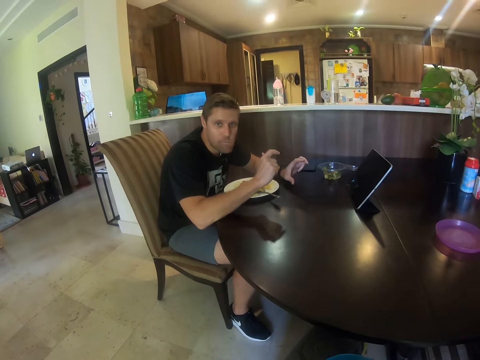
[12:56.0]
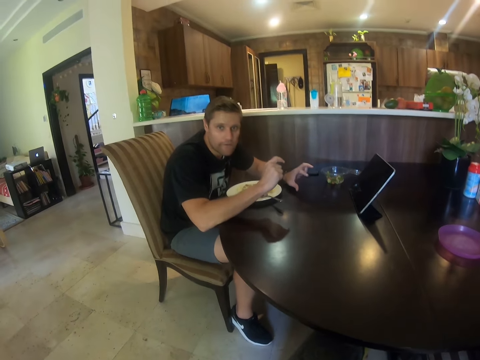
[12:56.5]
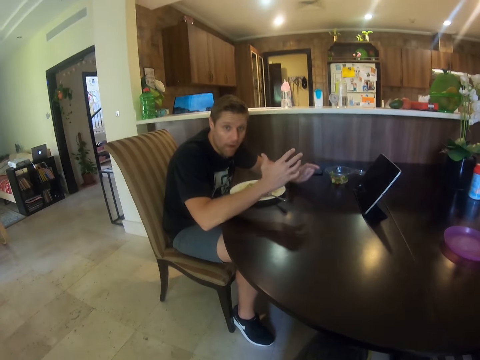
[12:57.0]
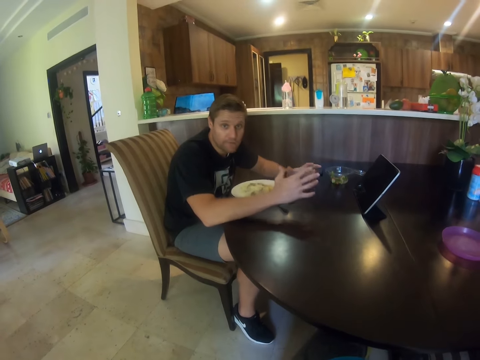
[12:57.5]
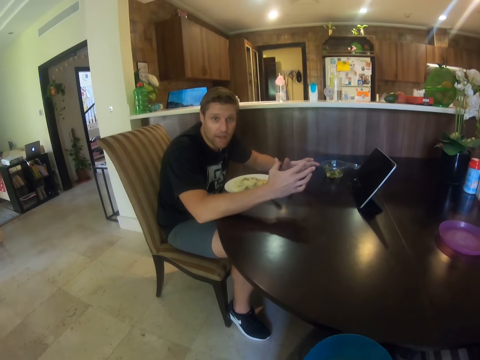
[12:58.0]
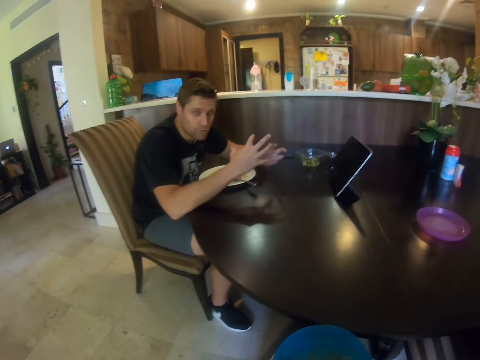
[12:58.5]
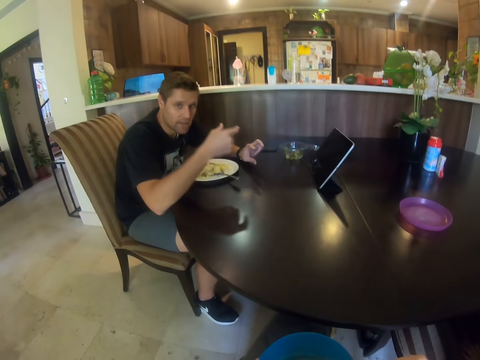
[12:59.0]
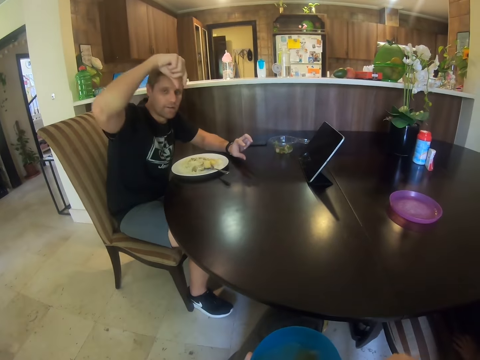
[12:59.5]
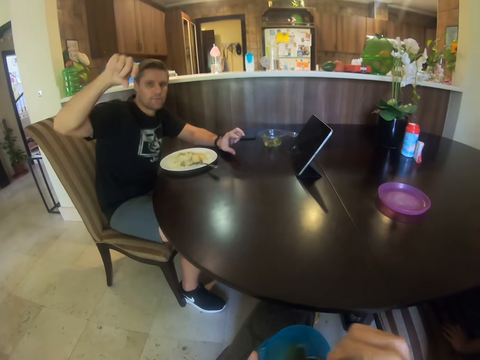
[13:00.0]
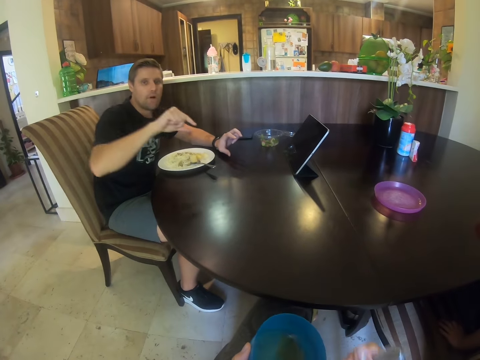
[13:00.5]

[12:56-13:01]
A person talks to the camera wearer.

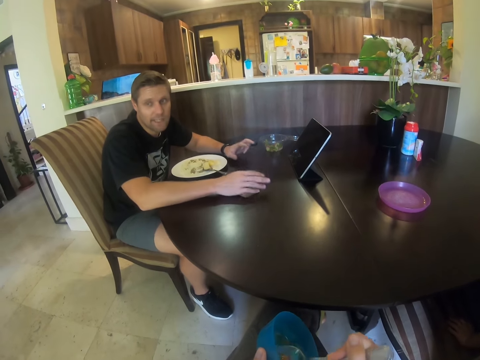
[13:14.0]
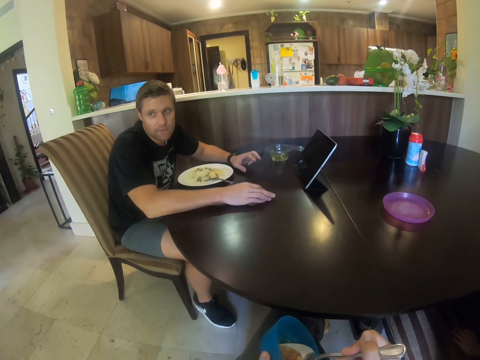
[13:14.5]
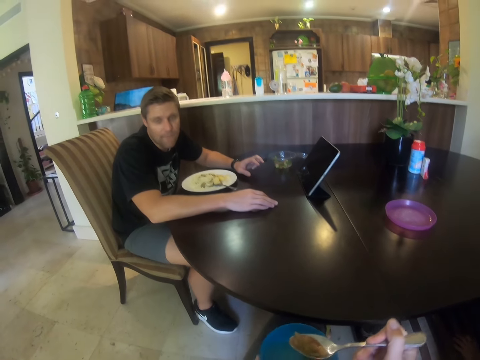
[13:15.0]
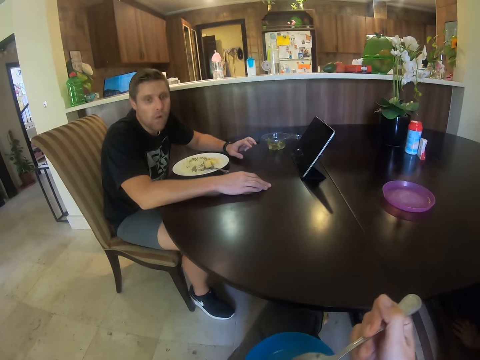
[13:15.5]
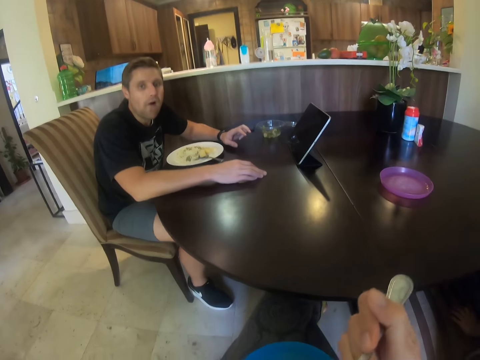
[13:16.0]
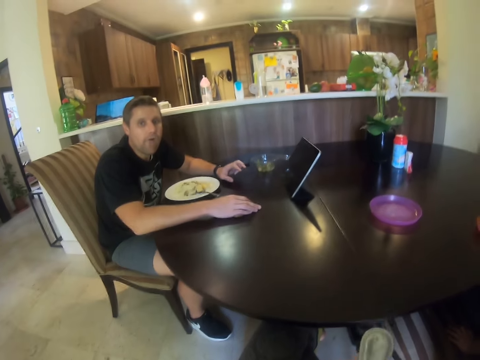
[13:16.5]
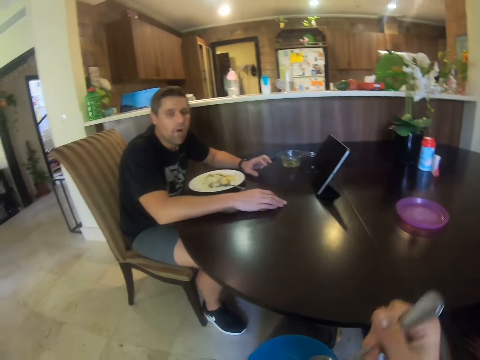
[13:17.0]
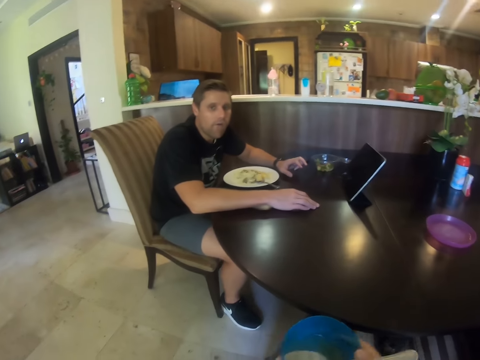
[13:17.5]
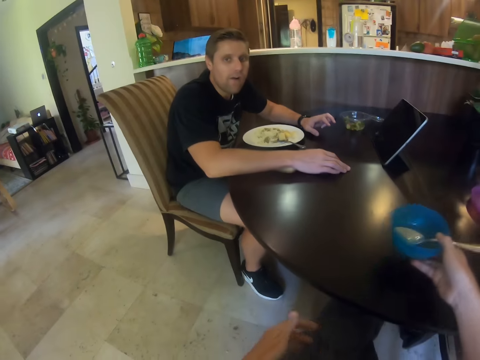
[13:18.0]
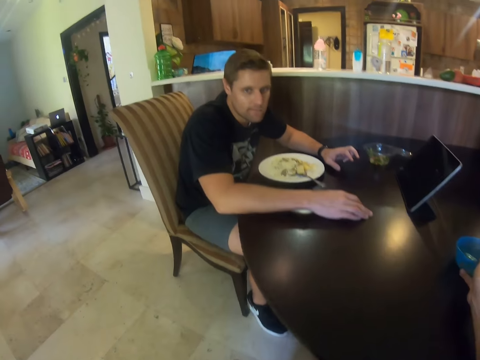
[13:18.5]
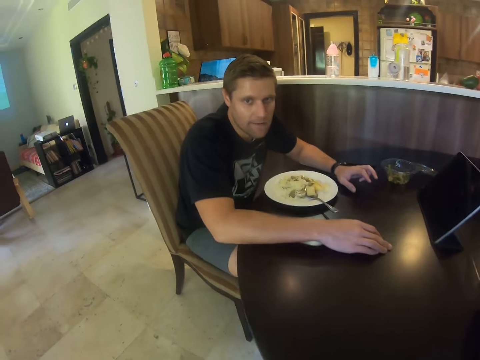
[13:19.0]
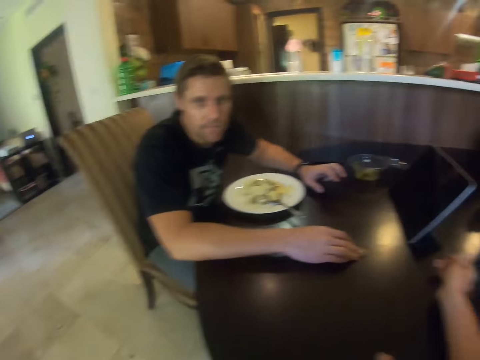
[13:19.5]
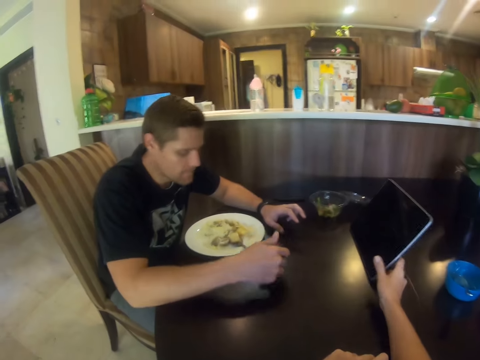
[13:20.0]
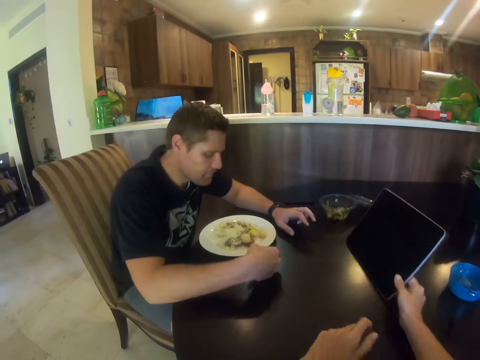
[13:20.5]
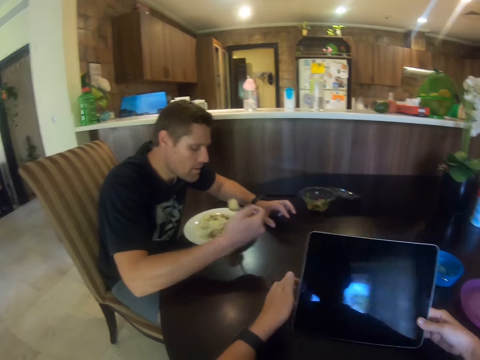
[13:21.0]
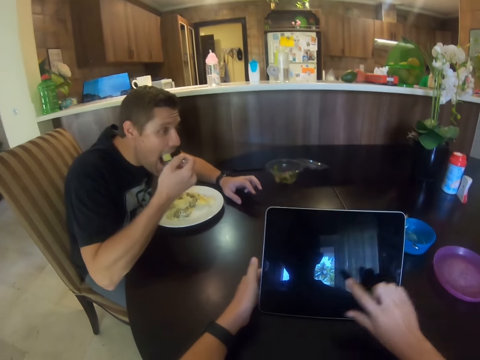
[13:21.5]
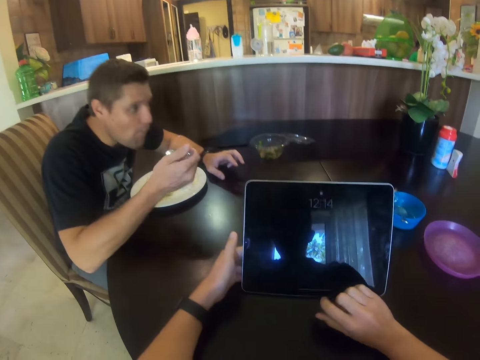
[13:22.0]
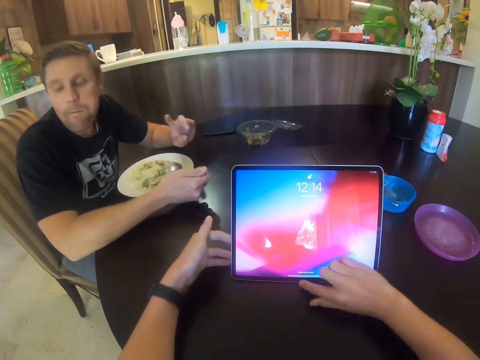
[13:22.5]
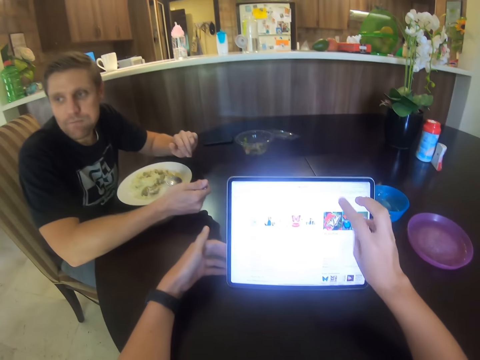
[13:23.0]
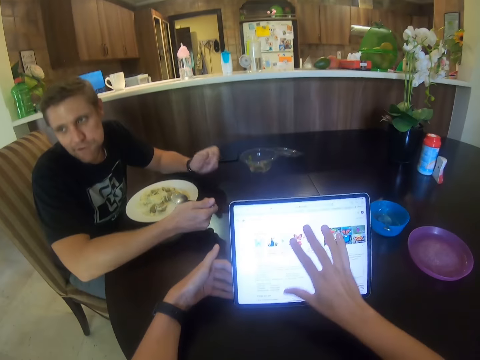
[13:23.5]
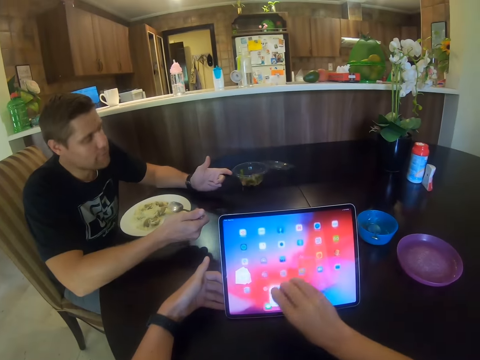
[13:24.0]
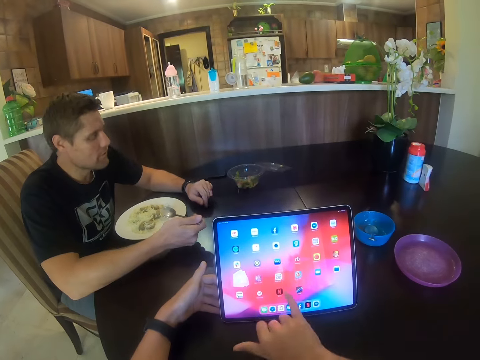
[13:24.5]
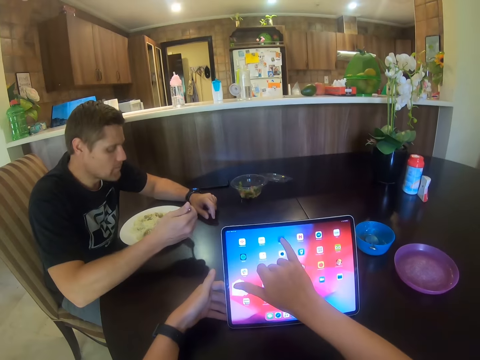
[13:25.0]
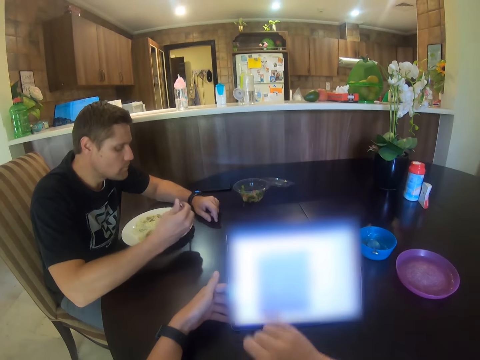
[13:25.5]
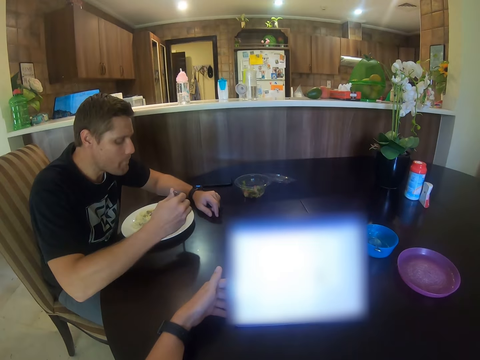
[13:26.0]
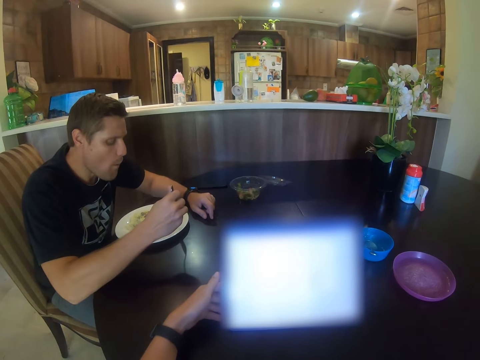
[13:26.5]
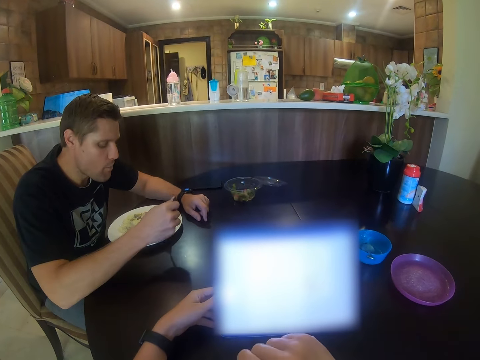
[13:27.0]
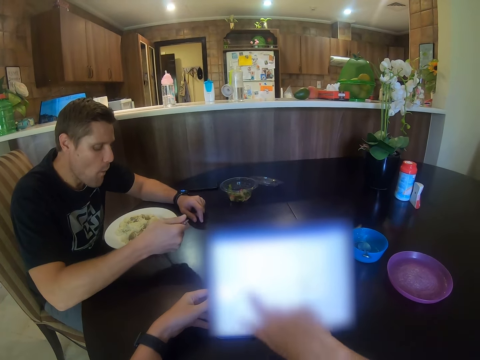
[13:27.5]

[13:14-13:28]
The camera wearer talks. They eat food. They put the bowl on the table. They move the tablet closer. They turn the tablet. They scroll on the tablet. A person talks.

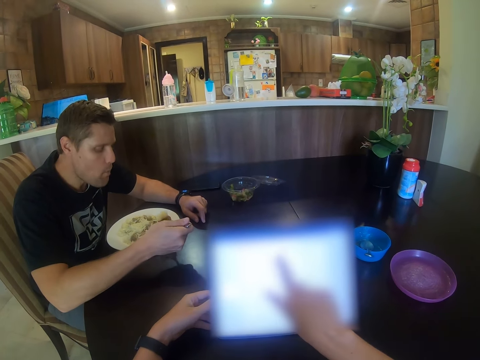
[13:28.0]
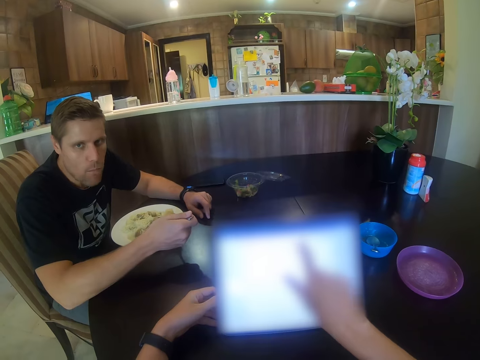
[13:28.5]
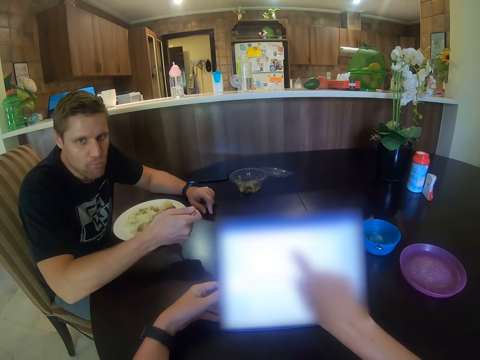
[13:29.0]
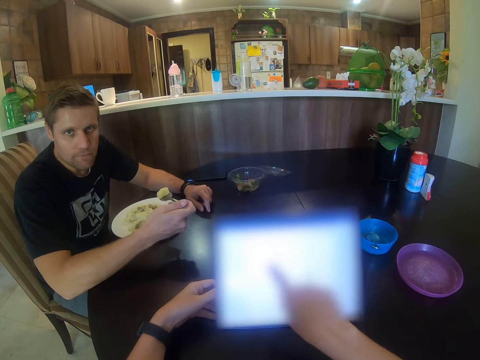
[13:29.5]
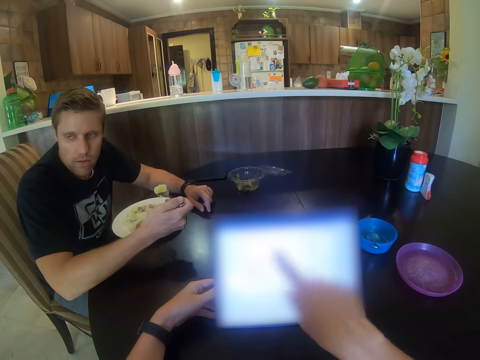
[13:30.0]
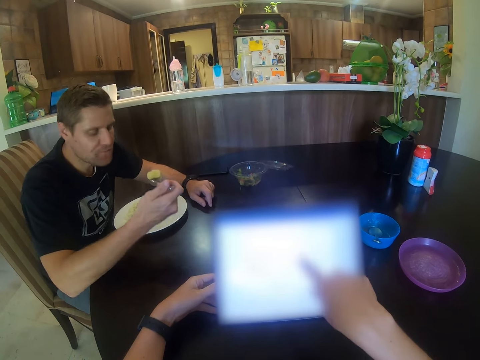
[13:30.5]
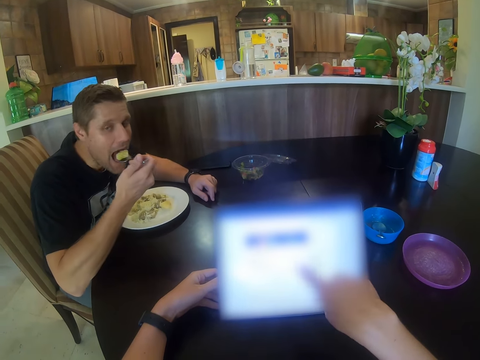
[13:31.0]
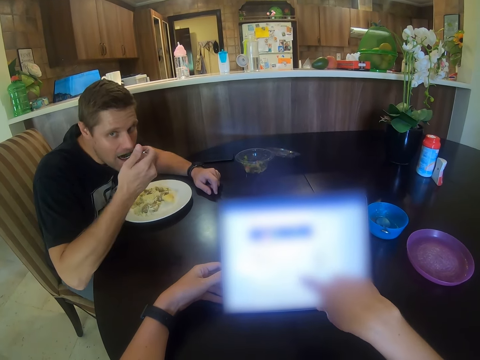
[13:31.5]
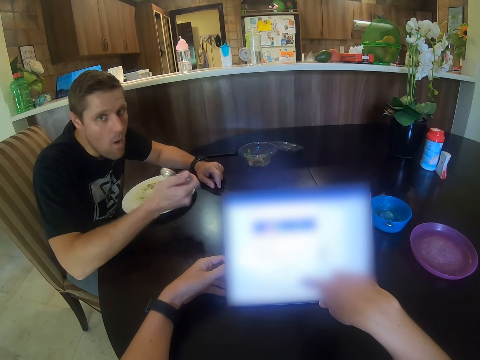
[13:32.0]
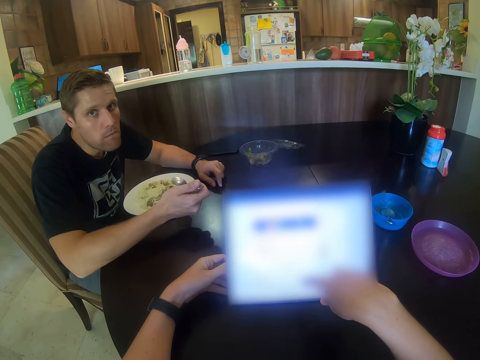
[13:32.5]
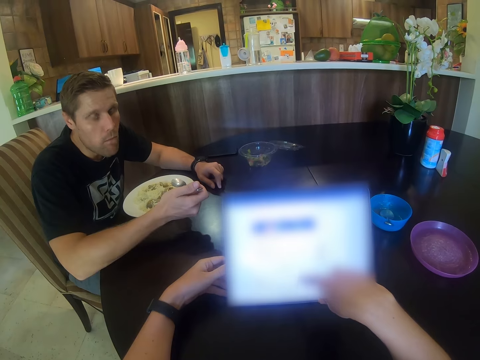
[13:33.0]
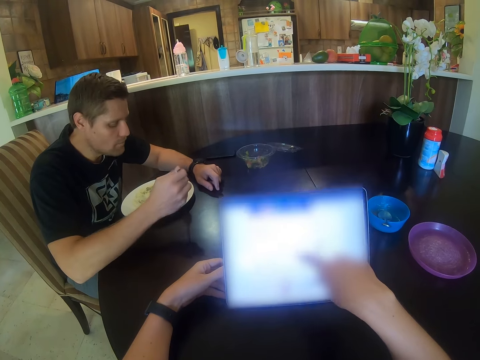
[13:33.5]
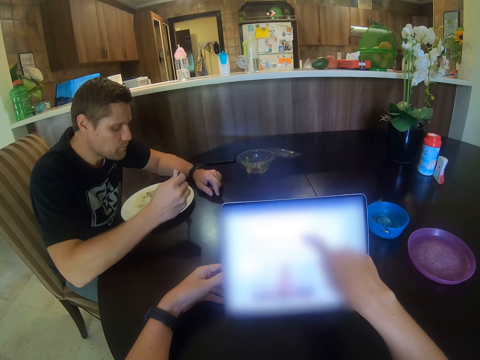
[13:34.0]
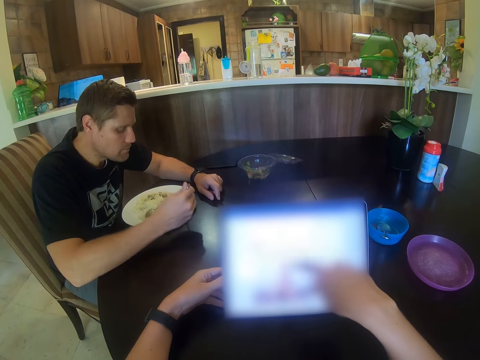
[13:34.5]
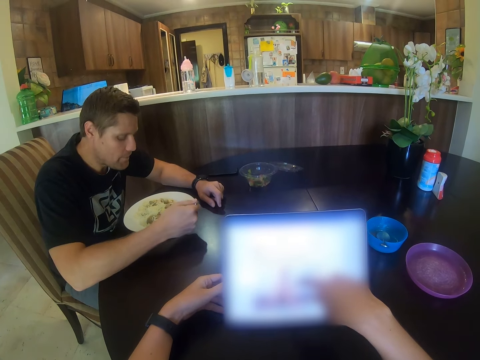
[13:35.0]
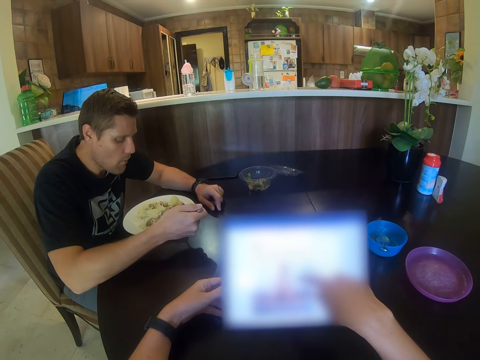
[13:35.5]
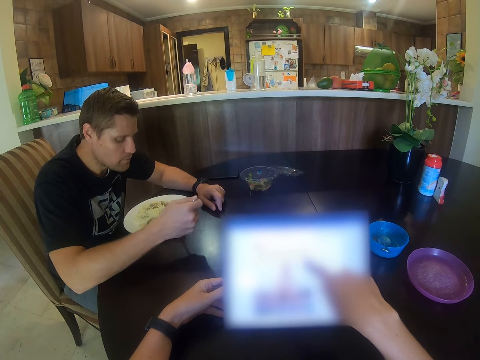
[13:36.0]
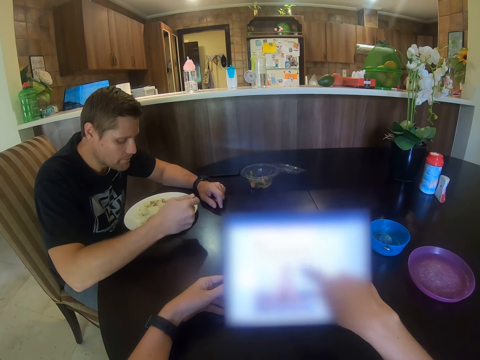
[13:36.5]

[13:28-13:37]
A person eats food.
